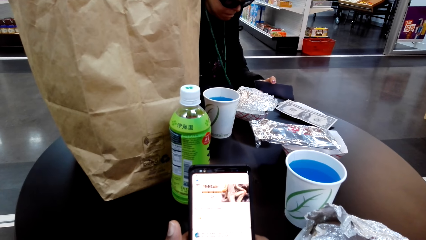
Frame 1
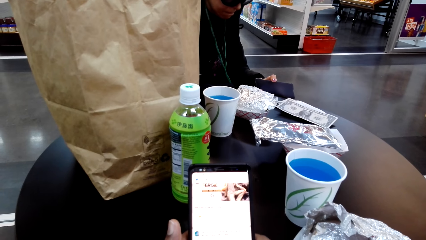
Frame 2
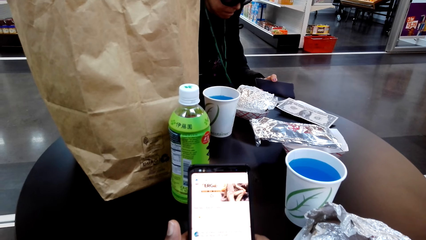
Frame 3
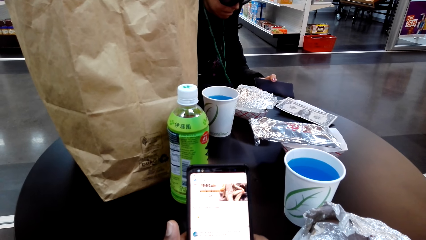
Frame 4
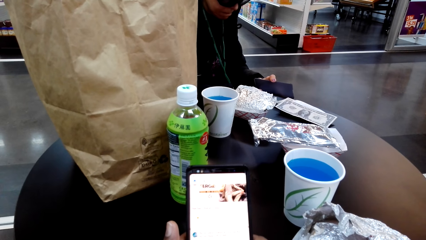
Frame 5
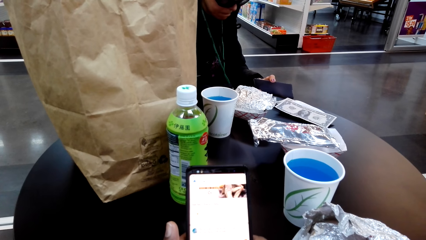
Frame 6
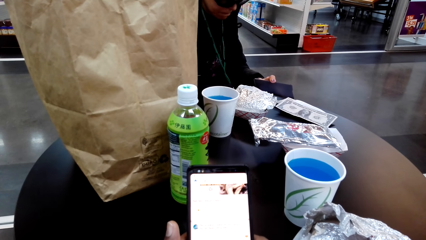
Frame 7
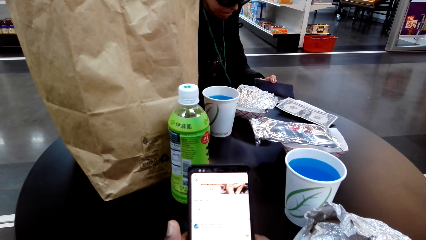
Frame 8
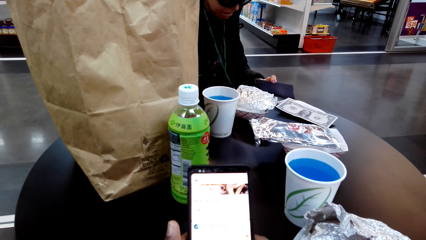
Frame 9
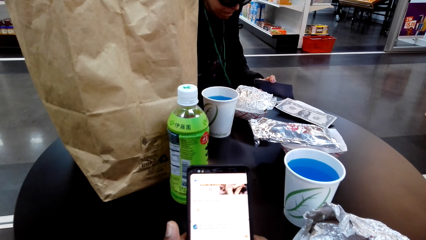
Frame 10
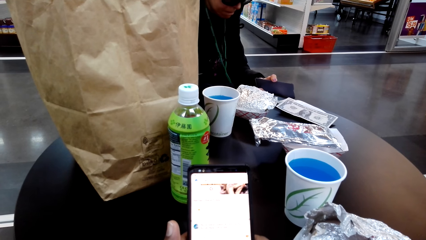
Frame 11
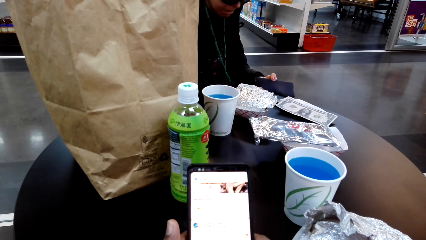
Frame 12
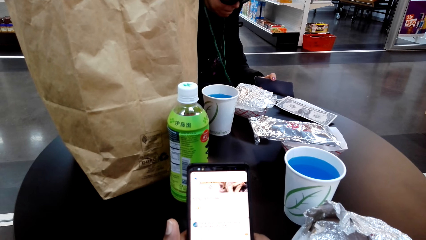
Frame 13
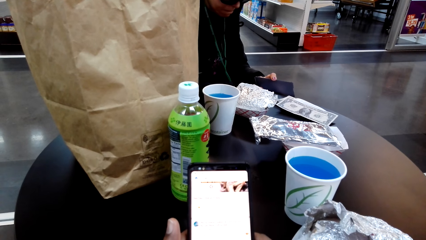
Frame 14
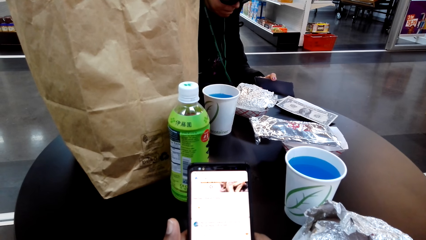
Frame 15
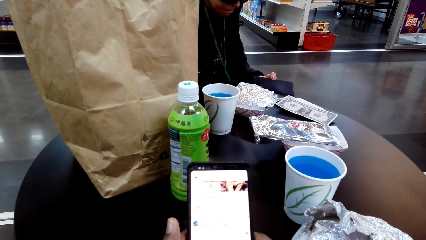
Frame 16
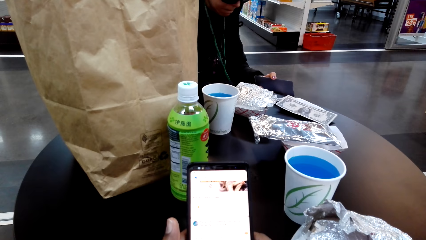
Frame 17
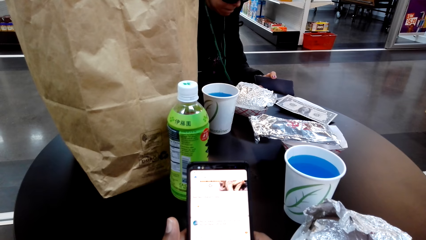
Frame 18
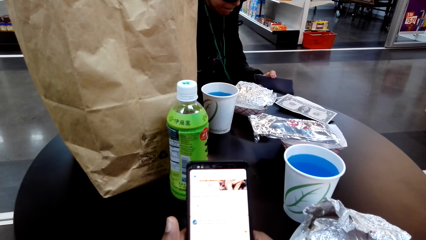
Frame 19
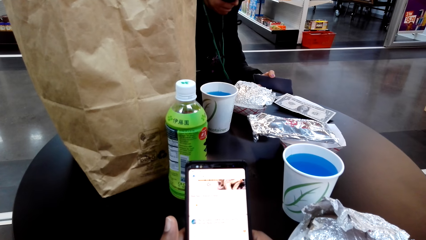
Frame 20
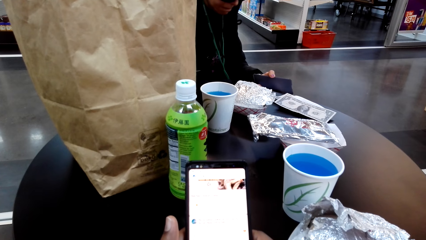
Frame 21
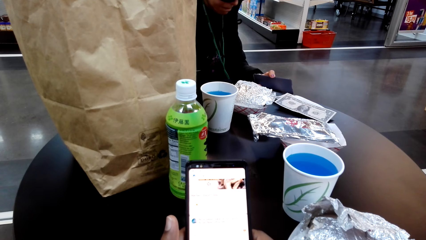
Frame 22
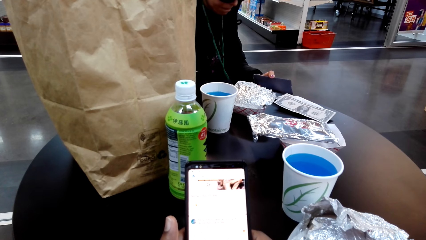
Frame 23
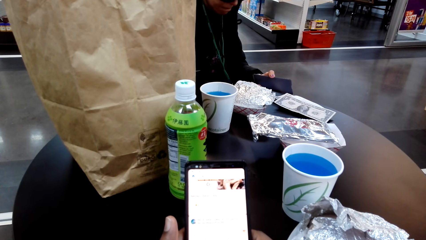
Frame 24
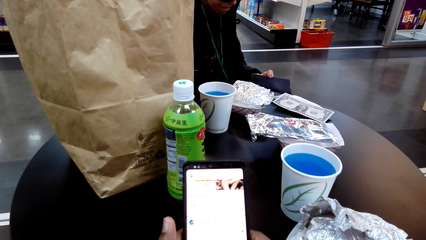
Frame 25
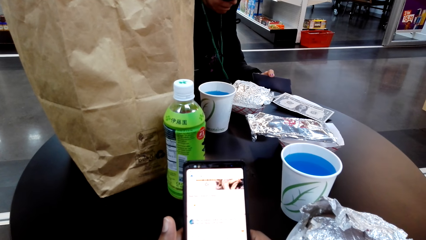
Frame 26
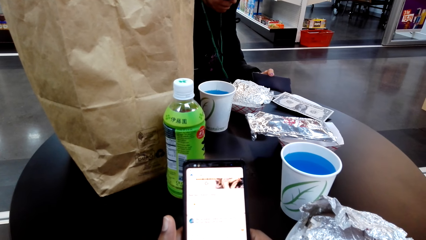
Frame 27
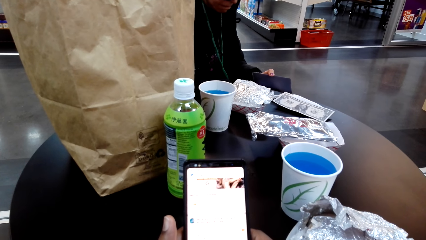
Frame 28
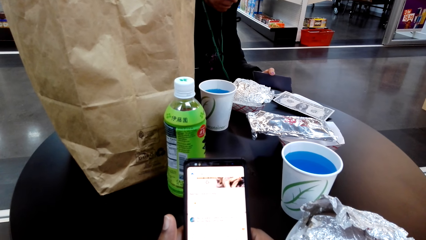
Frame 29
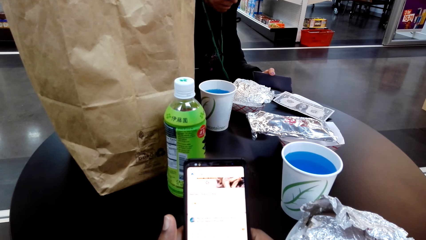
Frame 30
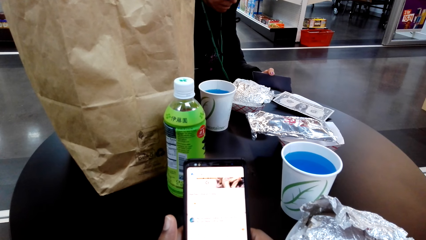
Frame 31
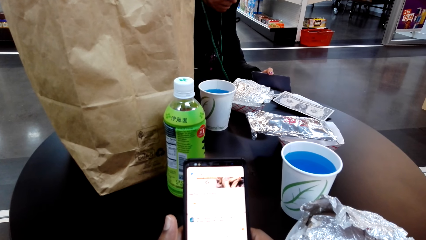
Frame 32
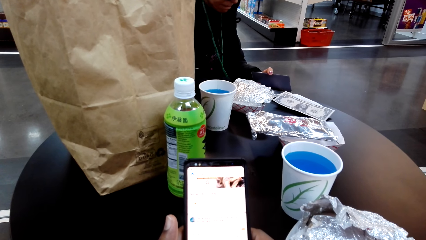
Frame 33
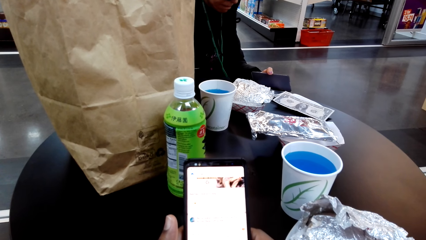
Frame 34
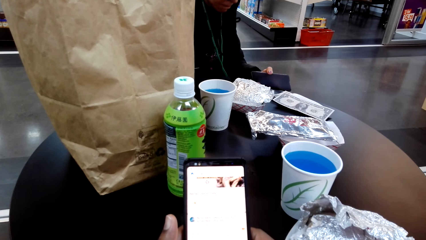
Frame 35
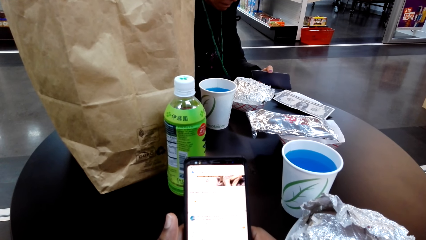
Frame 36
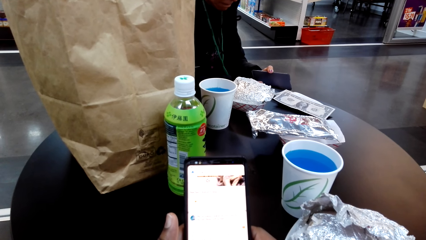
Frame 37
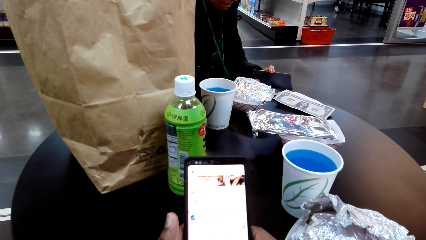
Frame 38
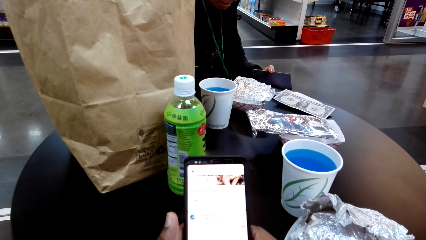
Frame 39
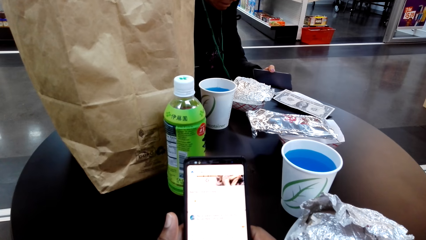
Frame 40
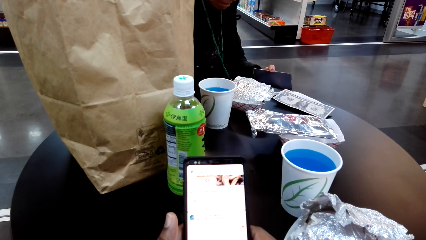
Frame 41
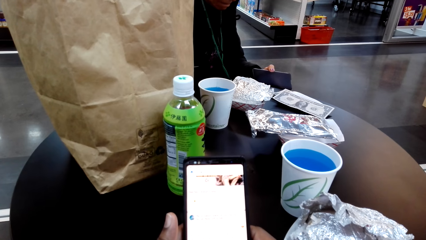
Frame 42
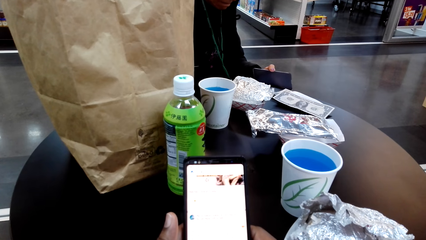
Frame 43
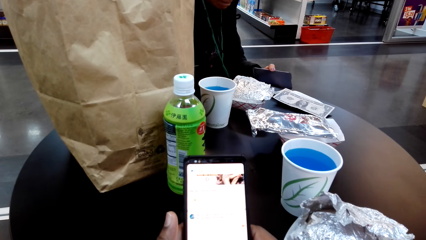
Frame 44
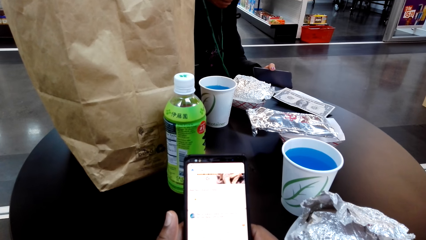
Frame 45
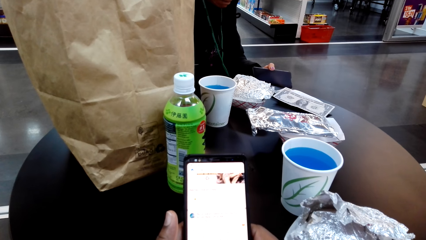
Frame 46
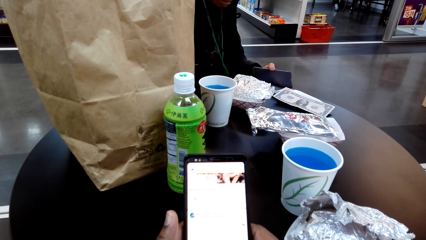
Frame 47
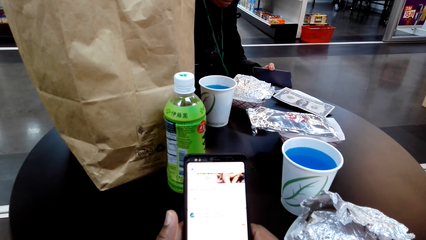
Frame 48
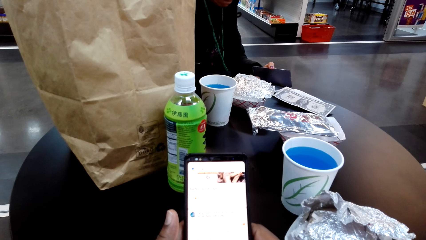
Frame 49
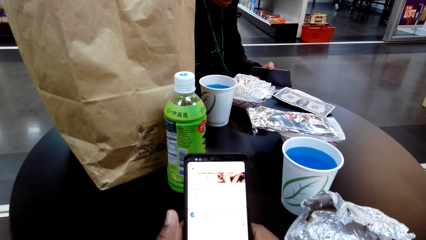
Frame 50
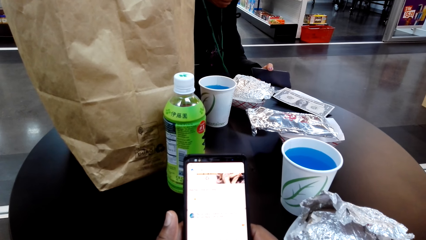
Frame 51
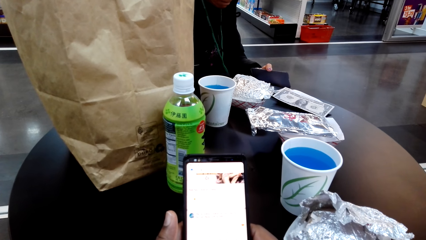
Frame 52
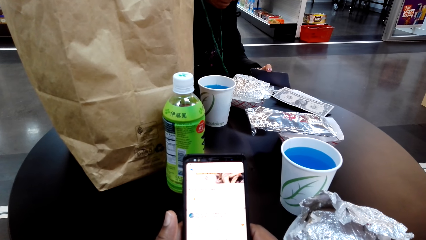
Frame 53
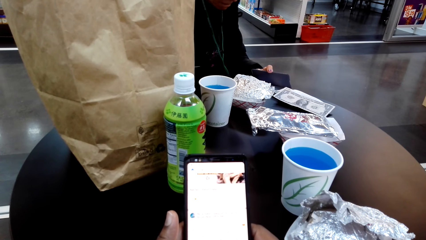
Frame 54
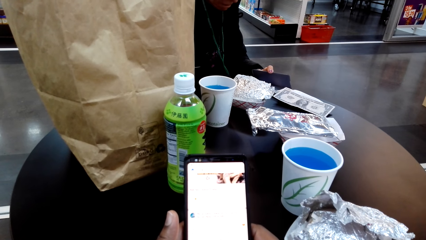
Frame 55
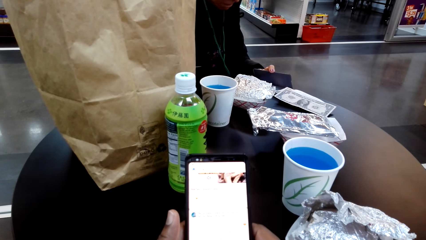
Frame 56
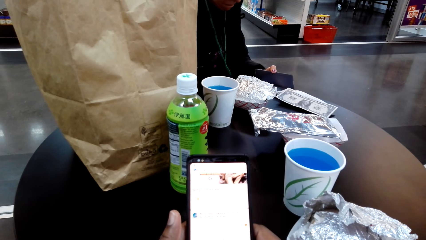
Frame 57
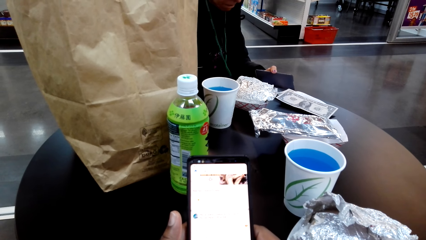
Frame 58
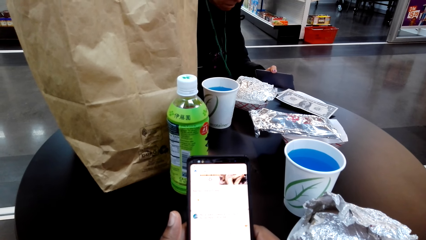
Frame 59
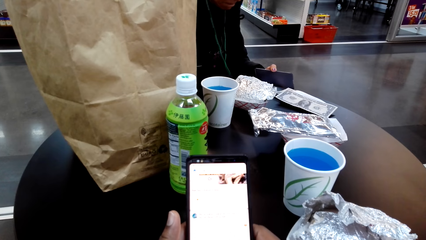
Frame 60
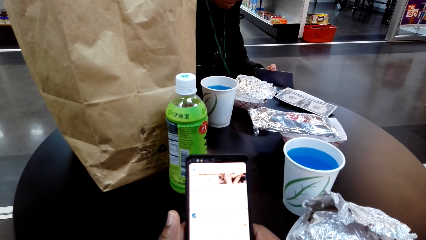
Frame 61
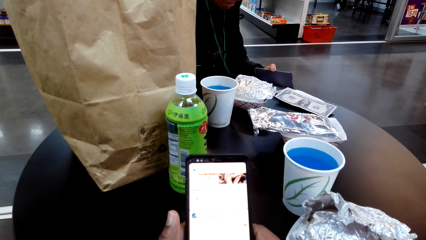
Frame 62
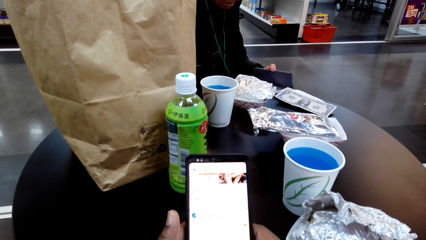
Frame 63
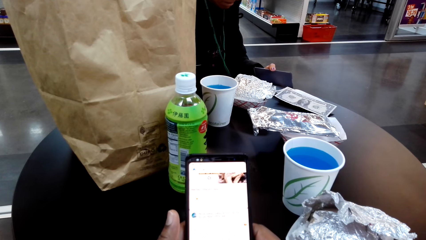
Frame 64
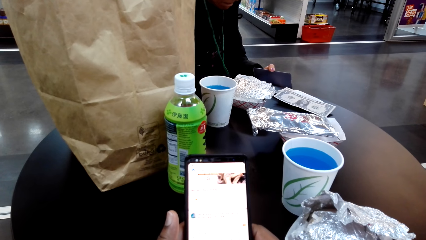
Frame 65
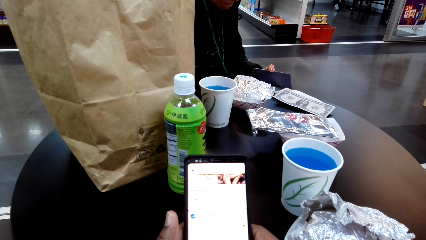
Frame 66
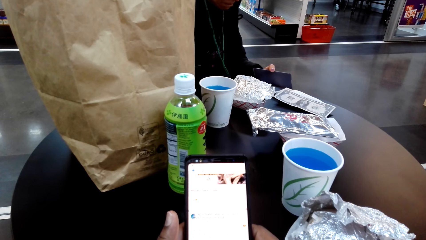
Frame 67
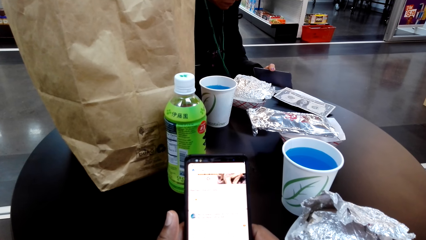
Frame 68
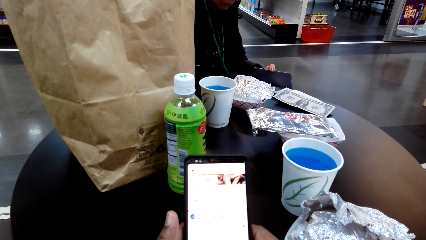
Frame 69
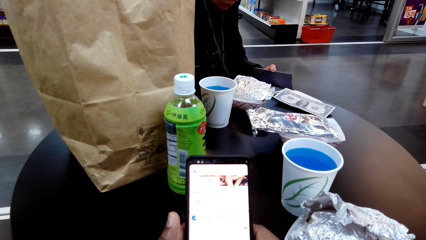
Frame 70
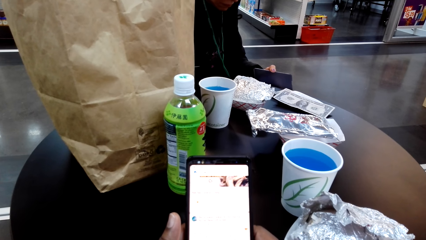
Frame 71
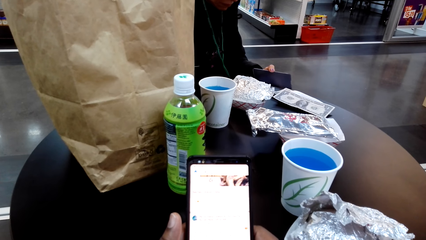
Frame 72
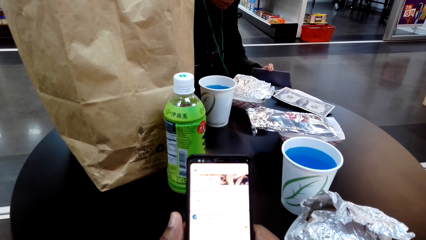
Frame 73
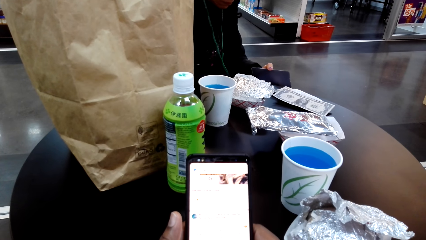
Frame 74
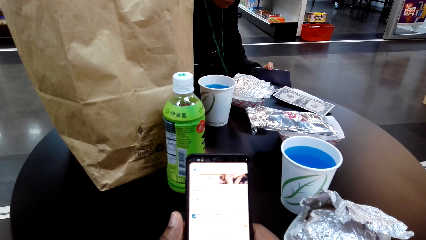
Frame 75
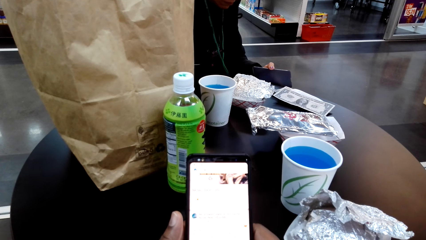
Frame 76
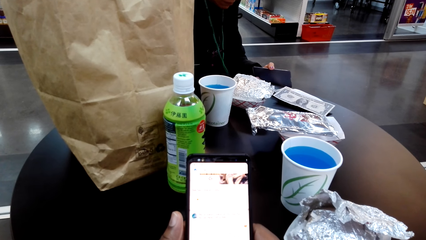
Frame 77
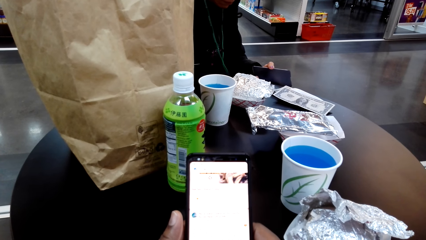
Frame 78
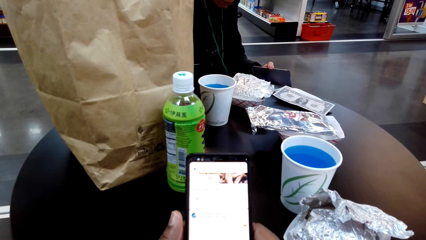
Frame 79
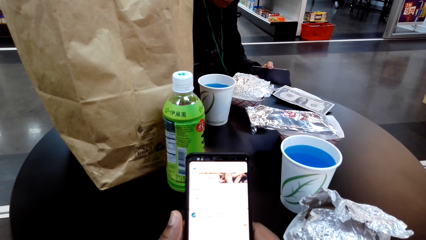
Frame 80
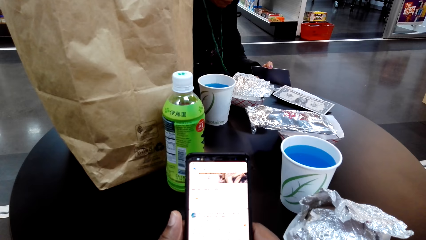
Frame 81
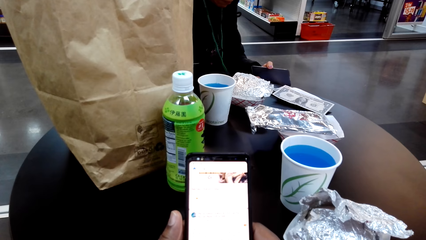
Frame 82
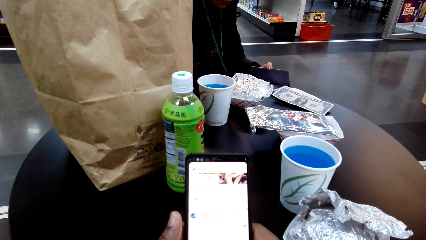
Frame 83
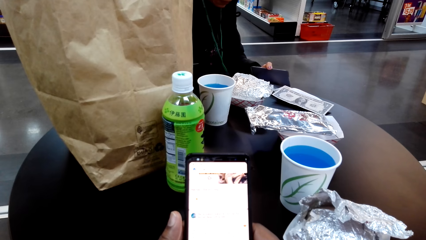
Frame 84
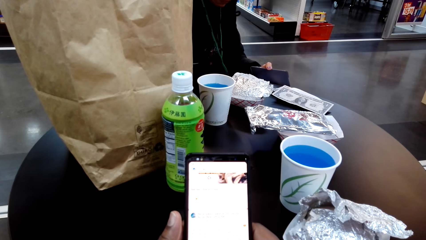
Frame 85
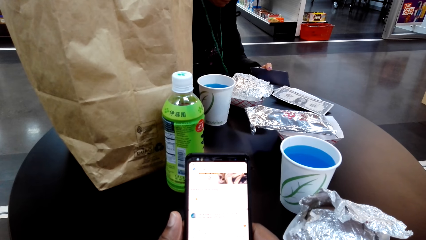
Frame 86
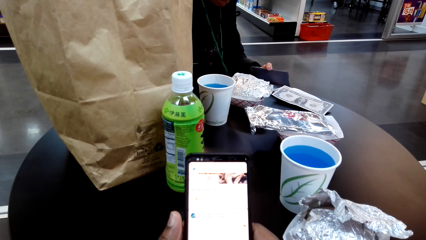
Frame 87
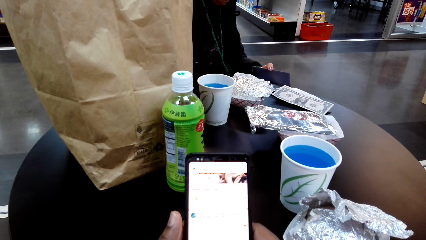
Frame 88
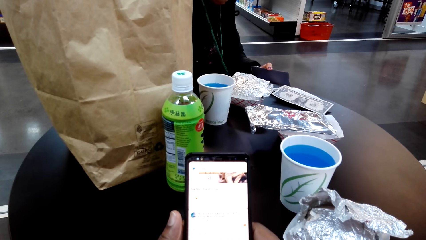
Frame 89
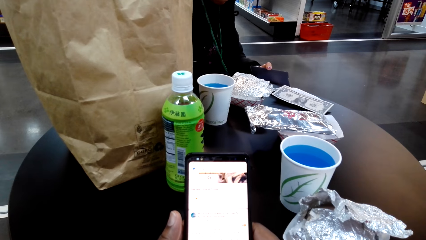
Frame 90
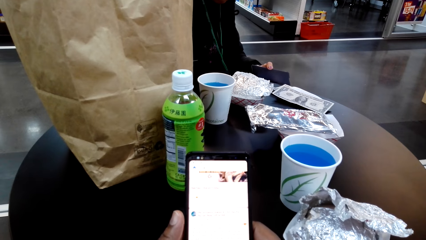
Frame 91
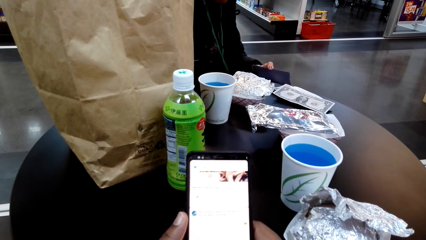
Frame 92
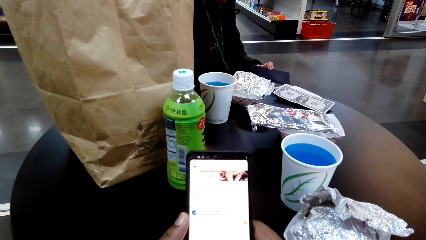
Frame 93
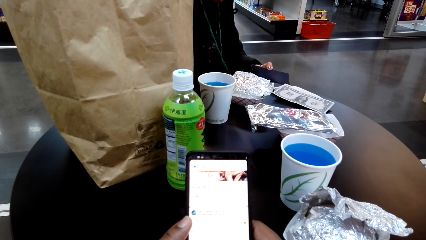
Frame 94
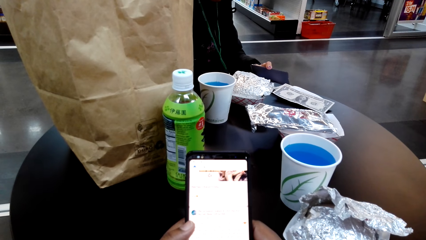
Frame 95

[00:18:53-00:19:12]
The camera wearer stares at the cellphone.
